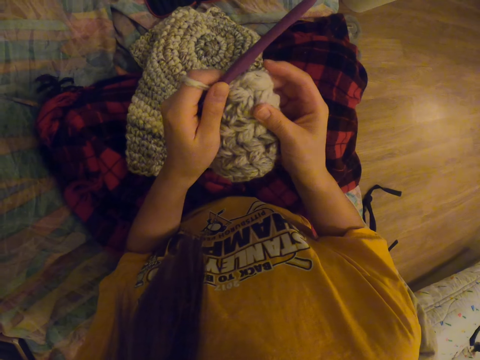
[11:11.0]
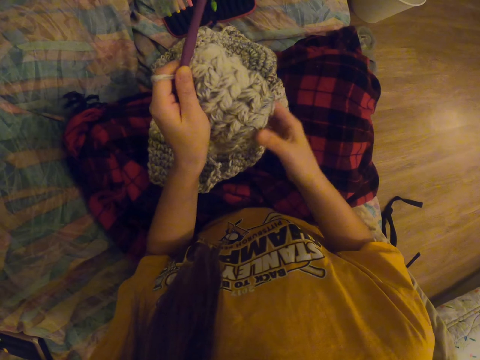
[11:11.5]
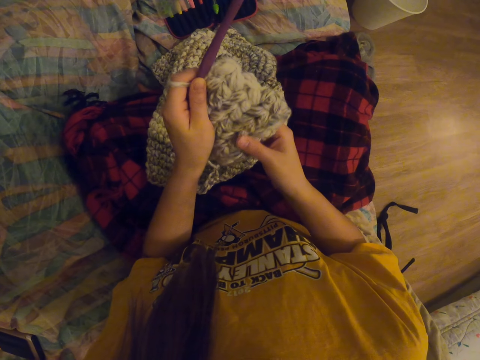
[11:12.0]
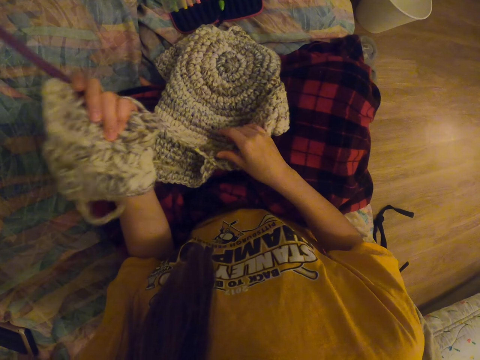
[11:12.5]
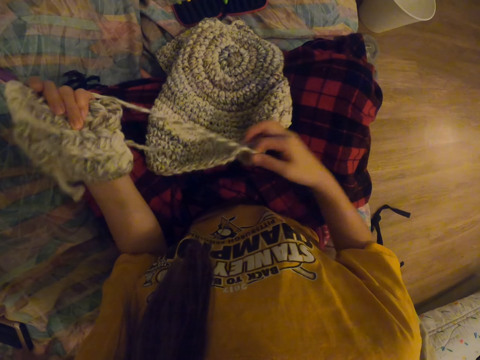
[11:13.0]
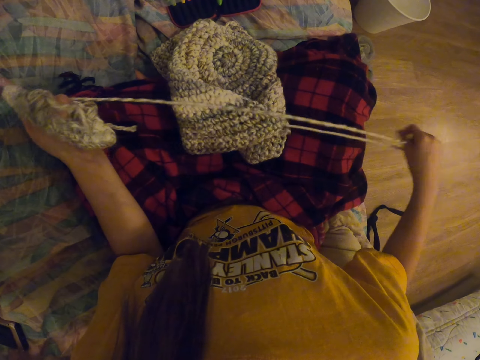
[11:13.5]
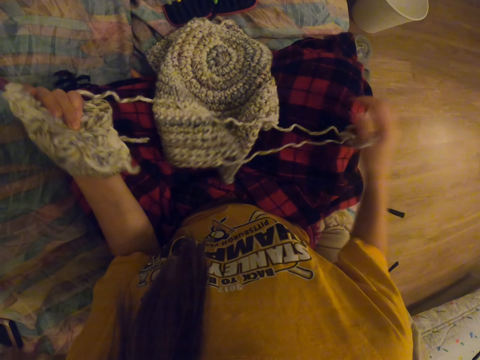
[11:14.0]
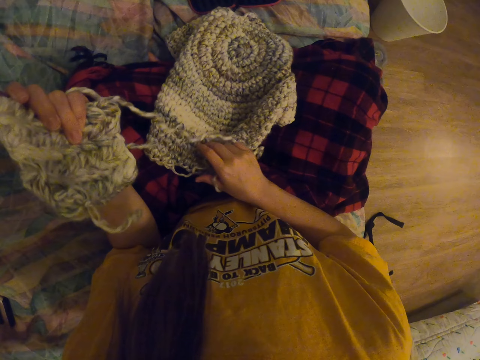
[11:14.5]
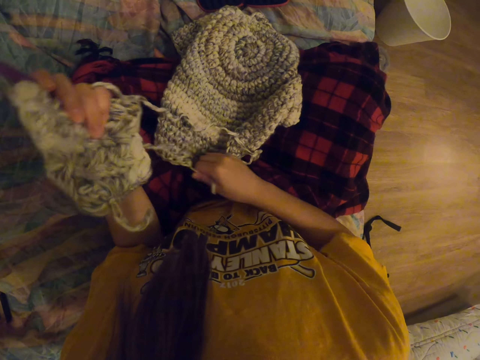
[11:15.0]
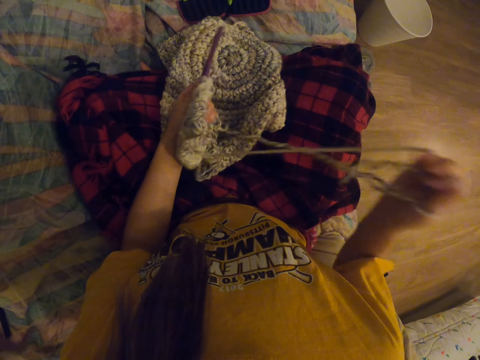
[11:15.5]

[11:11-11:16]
The camera wearer pulls thread. They straighten the knitting thread.
